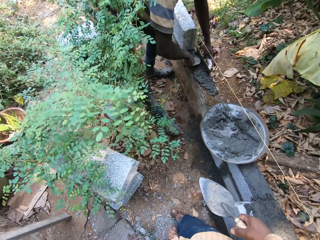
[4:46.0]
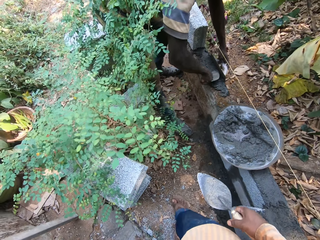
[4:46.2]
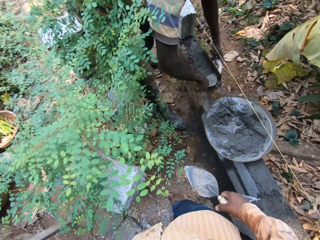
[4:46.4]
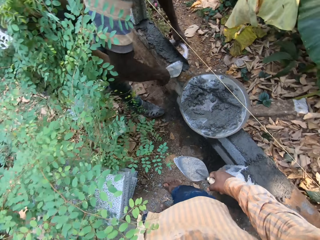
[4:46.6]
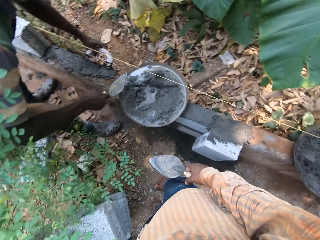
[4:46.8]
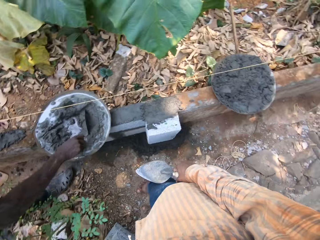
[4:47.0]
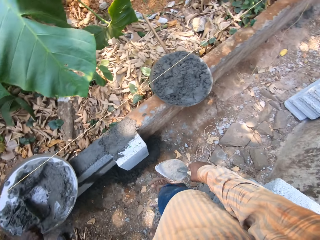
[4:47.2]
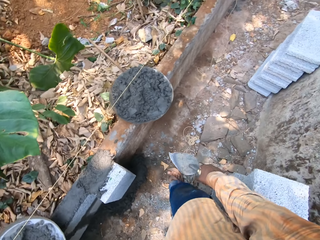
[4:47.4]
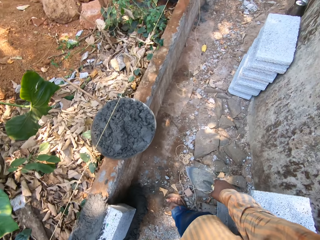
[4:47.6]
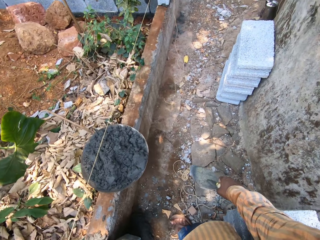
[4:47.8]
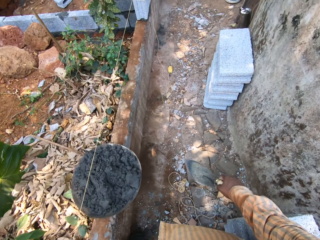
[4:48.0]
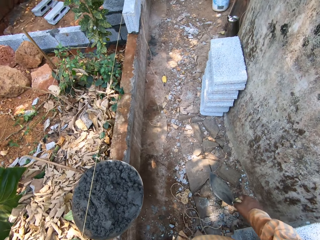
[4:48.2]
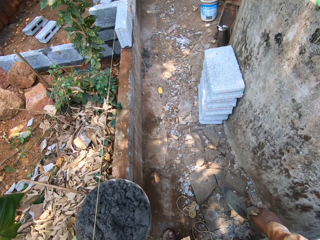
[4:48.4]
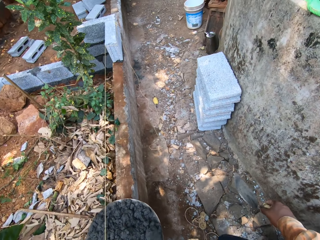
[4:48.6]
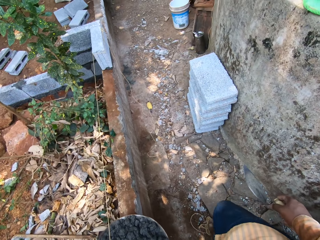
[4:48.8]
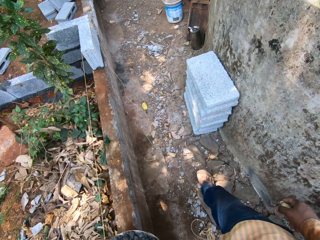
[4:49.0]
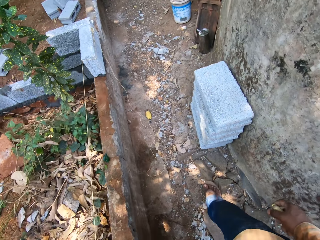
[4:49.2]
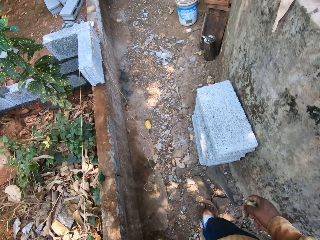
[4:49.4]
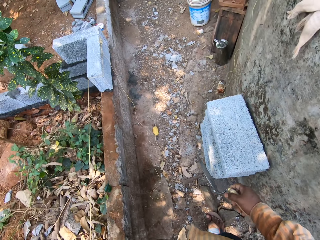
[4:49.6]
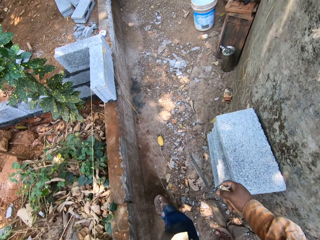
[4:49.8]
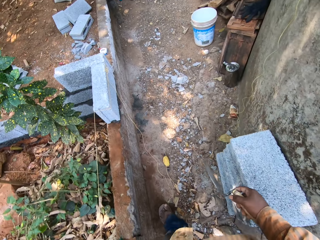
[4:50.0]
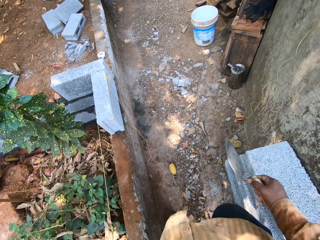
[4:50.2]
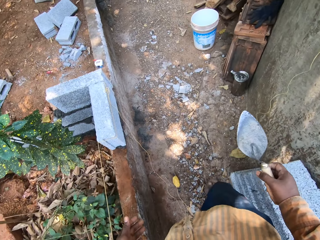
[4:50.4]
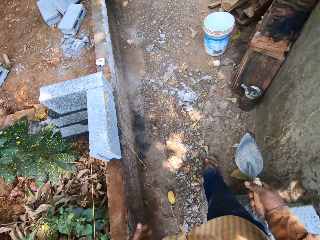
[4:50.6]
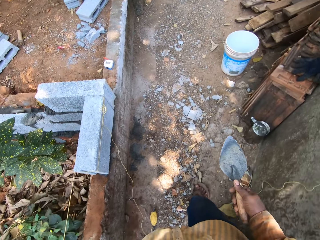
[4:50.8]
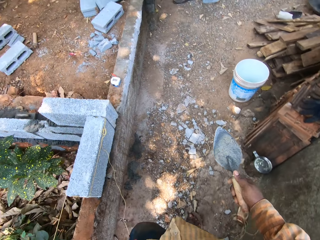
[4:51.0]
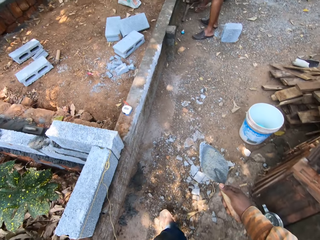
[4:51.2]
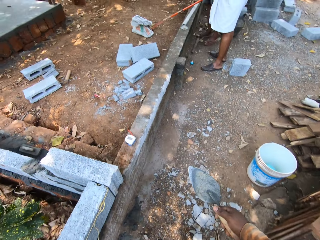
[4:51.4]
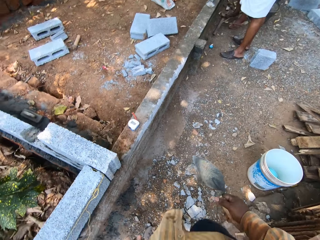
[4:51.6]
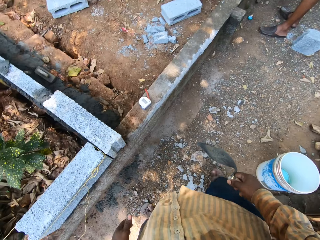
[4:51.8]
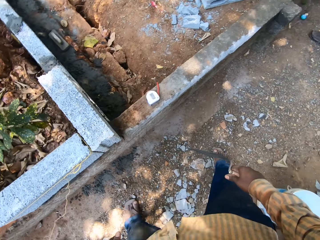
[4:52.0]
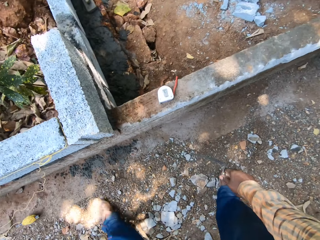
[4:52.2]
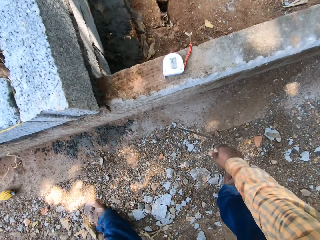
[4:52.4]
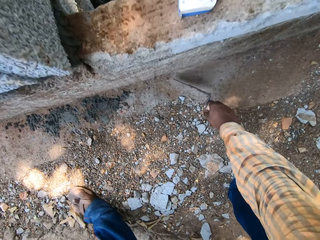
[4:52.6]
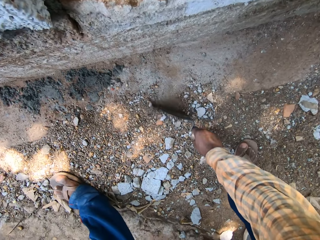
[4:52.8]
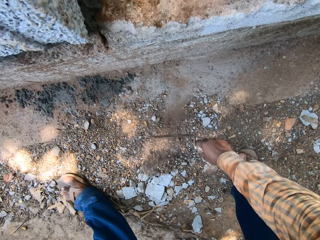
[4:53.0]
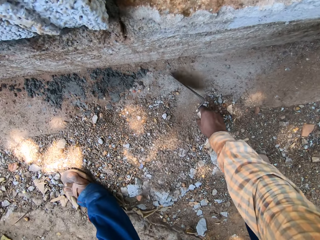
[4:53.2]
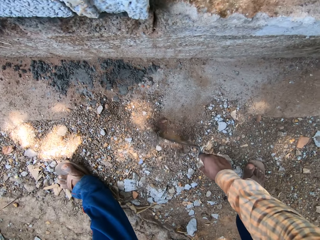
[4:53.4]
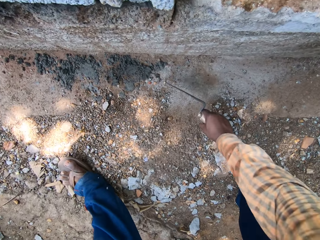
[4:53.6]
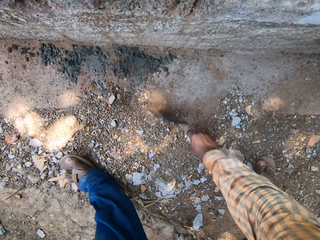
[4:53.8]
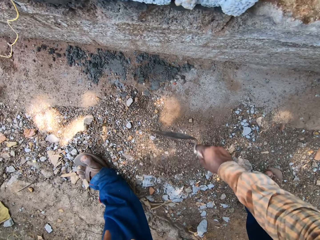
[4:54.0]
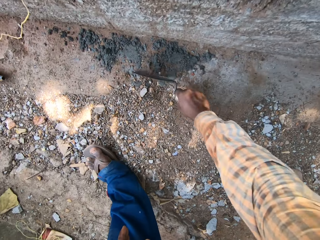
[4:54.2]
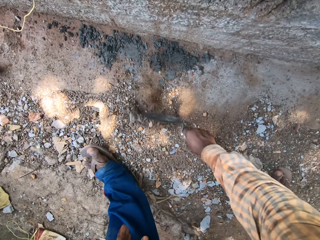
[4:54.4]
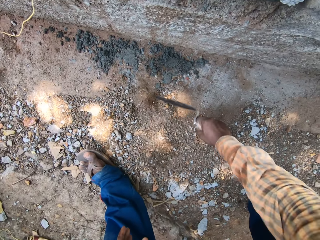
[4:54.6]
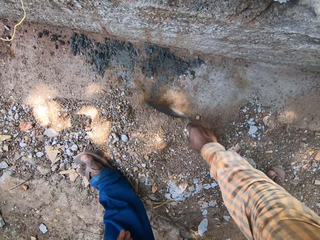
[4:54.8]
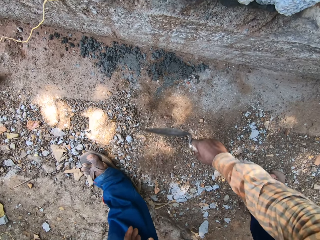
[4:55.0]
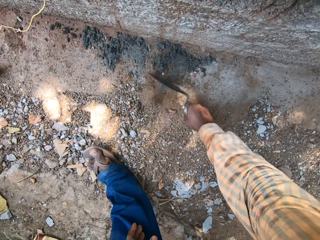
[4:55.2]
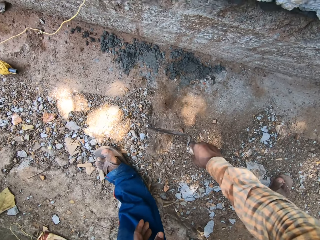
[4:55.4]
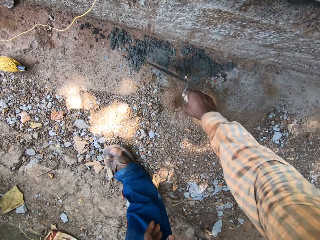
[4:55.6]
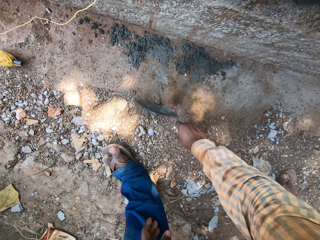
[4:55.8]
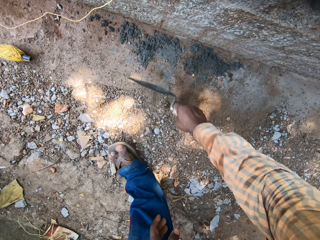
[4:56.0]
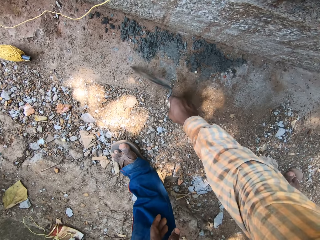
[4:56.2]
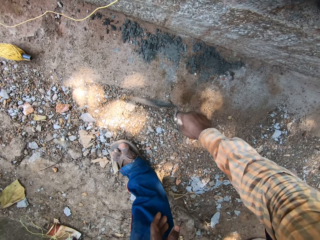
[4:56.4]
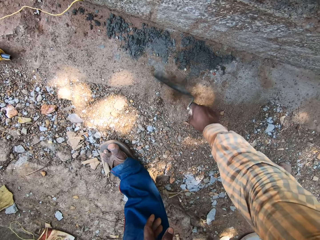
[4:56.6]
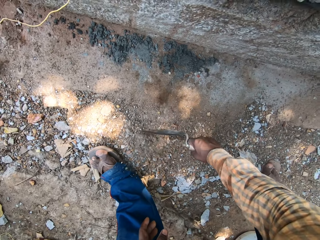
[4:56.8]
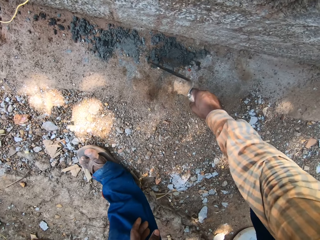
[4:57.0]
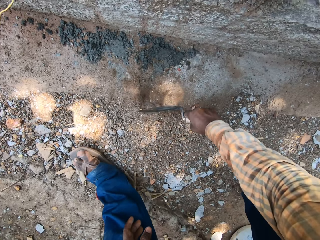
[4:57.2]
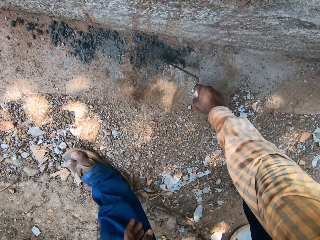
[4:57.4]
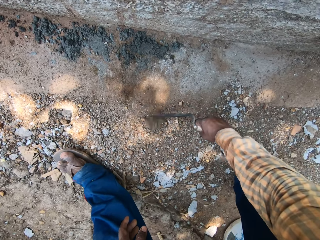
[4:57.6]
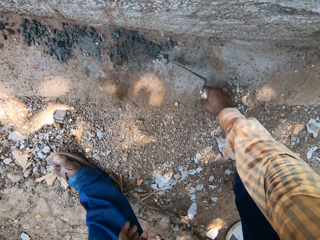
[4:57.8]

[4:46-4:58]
The camera wearer holds the trowel with his hand. He walks around. He clears debris from the fence ground with the hand trowel in his right hand.

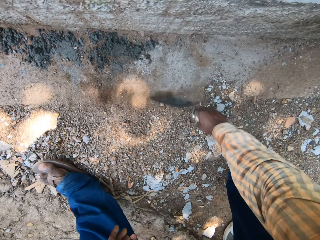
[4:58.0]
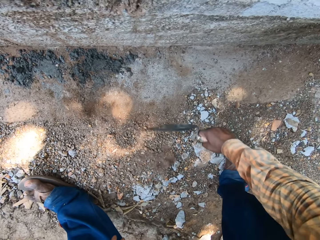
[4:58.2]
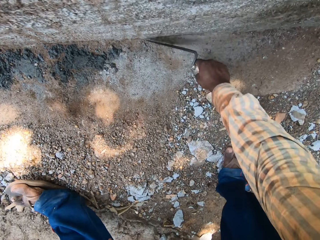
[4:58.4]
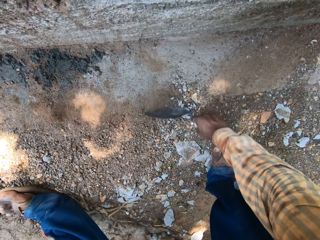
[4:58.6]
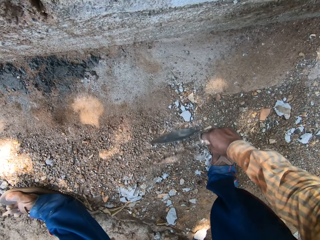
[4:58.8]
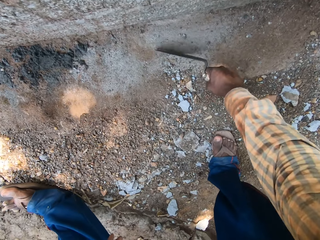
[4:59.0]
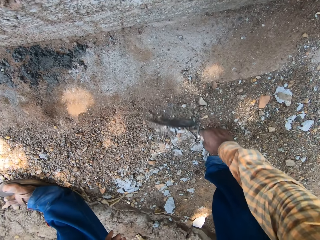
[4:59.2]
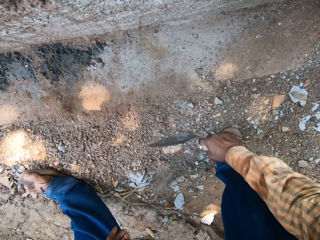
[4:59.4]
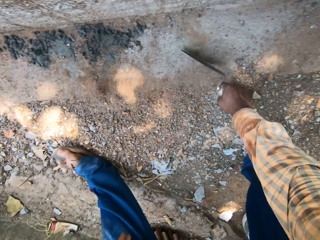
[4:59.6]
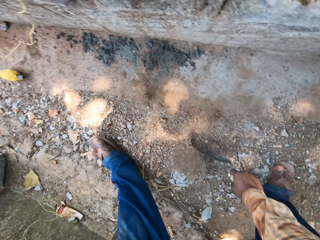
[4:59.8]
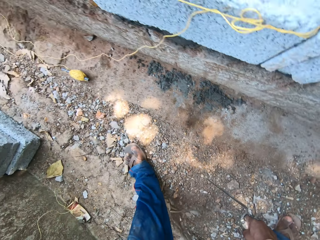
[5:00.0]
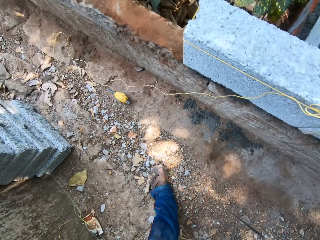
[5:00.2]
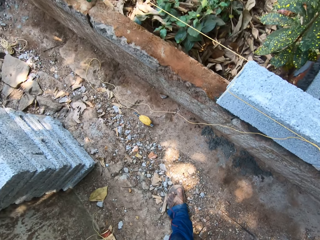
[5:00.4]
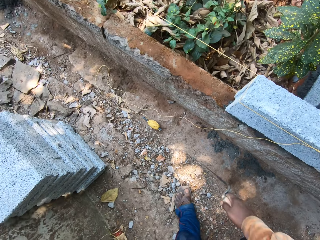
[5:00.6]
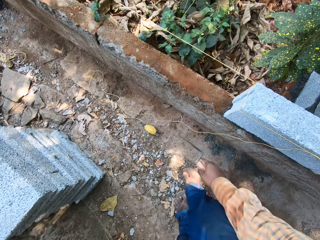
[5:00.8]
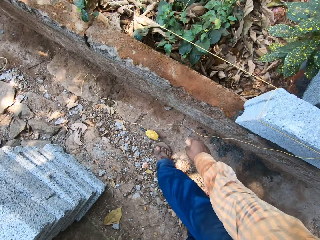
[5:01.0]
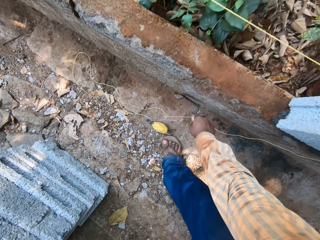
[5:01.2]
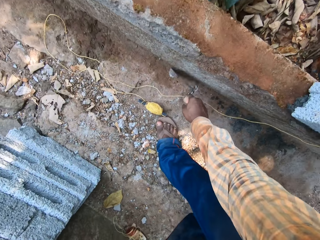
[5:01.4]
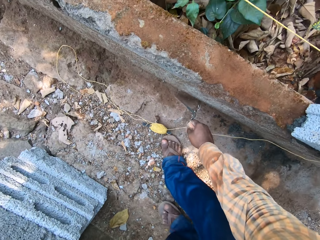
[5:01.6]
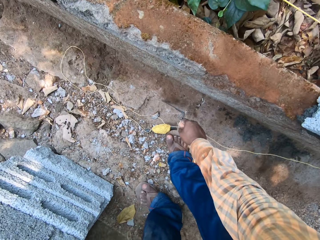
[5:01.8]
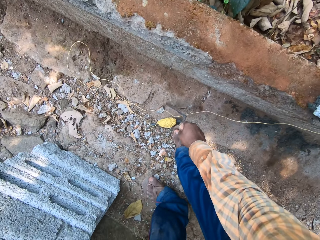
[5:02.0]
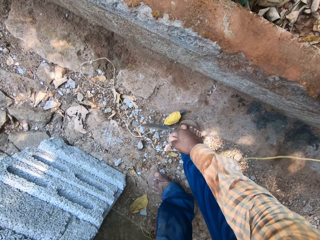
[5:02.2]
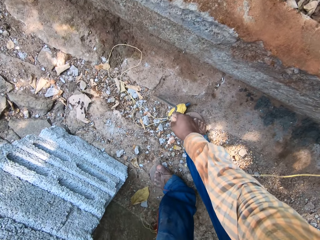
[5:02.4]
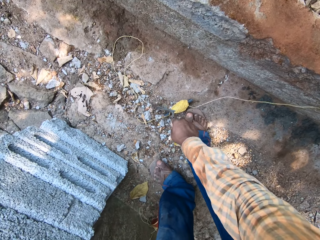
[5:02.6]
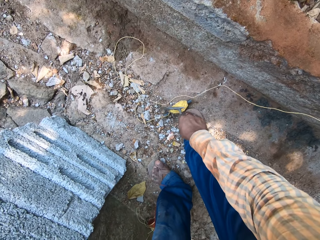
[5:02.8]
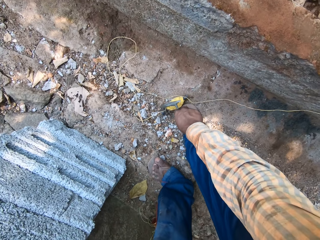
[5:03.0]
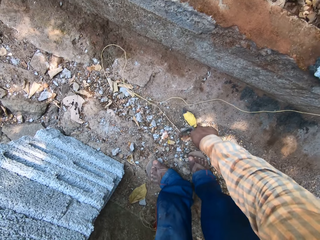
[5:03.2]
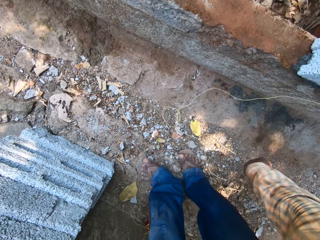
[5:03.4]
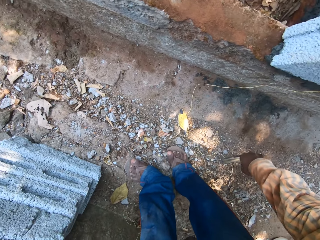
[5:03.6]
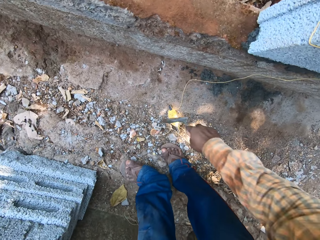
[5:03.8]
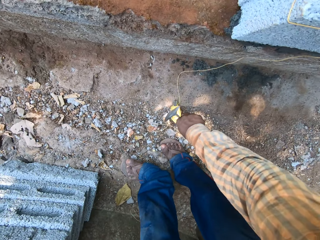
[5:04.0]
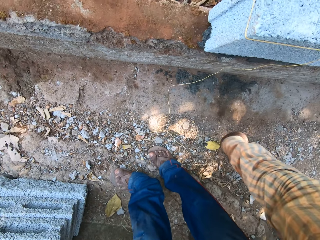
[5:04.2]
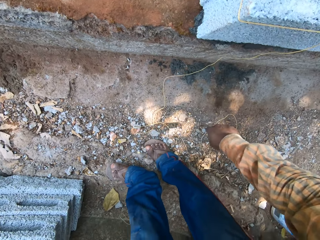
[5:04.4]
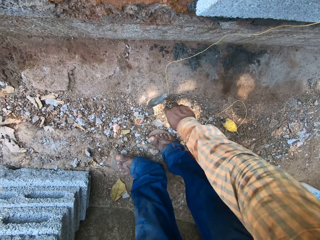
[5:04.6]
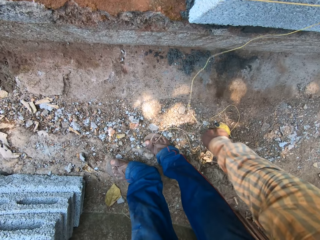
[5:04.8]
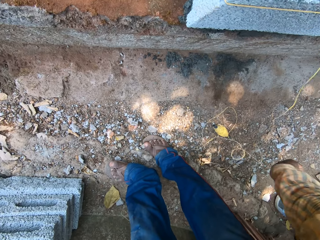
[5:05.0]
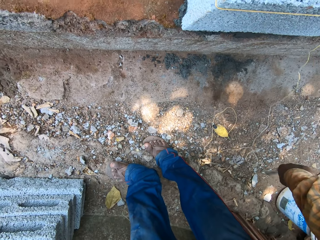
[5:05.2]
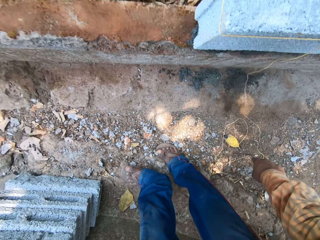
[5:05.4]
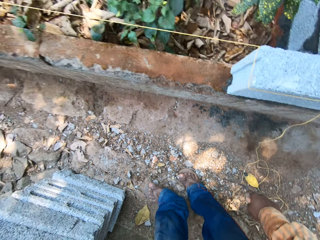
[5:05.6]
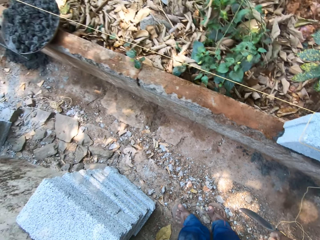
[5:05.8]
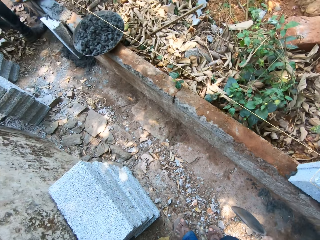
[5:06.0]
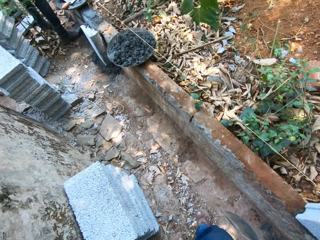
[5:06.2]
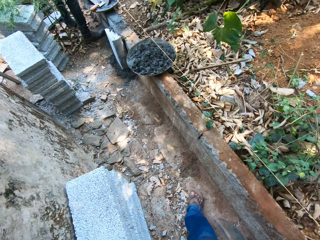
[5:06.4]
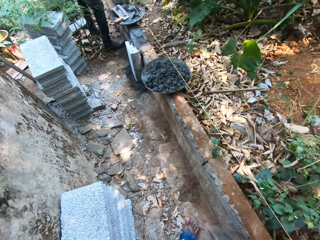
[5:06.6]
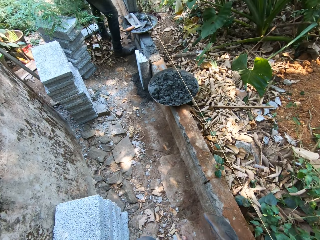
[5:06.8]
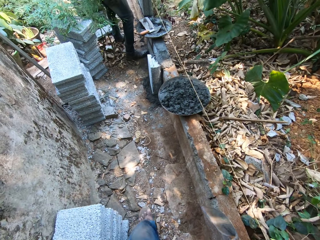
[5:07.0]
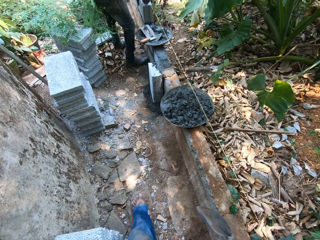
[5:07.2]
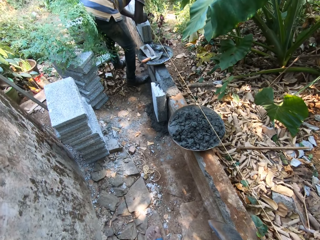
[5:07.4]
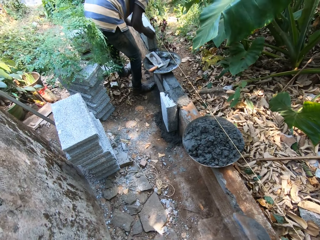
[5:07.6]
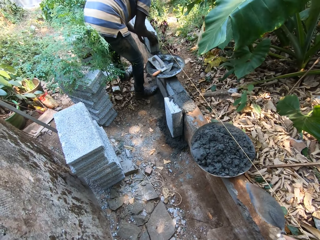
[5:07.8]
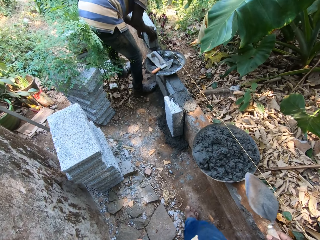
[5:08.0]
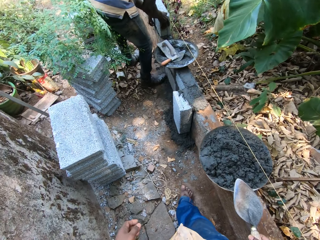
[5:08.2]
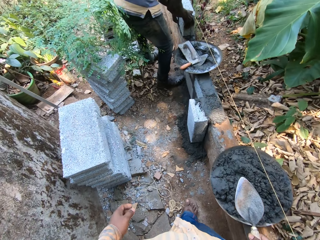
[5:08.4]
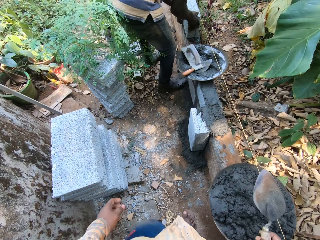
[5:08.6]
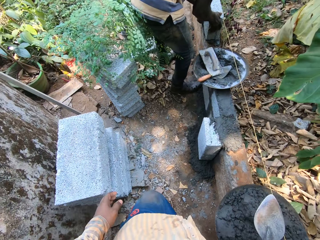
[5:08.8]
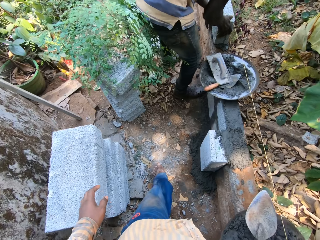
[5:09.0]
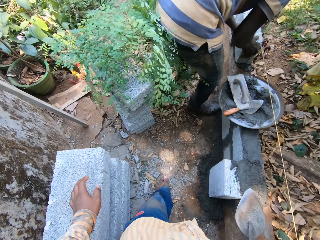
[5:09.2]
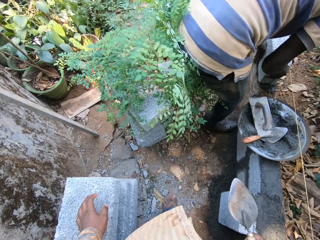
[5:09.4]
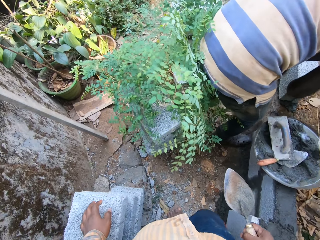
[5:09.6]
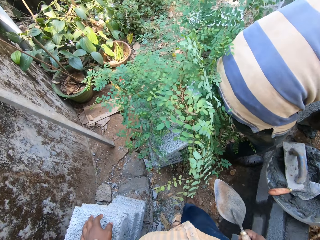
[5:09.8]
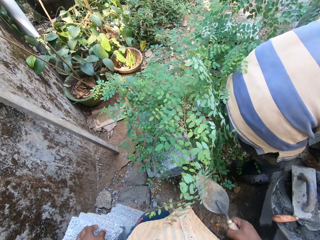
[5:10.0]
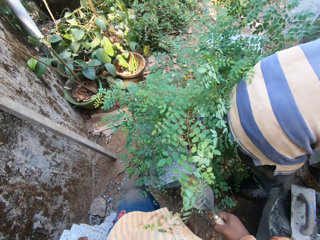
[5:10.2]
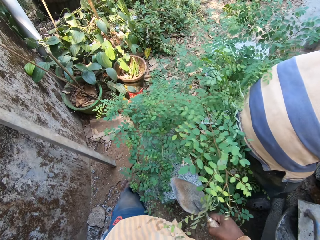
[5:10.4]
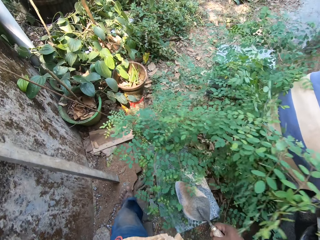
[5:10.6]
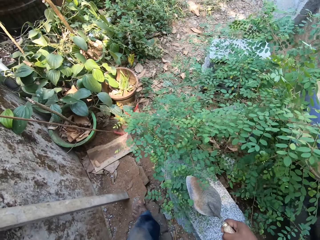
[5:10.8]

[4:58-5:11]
The camera wearer removes fallen cement along the wall. He walks around. He places his left hand on a brick on the ground. He walks past a man.
